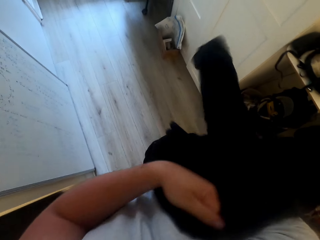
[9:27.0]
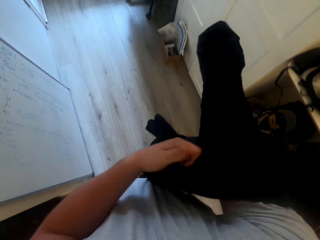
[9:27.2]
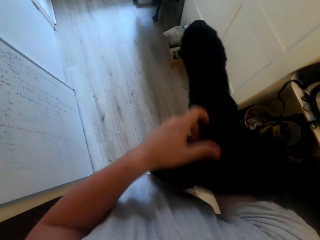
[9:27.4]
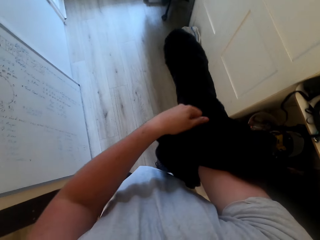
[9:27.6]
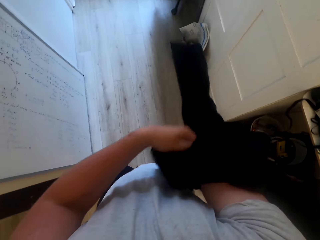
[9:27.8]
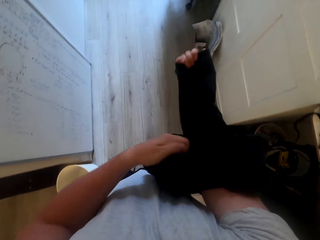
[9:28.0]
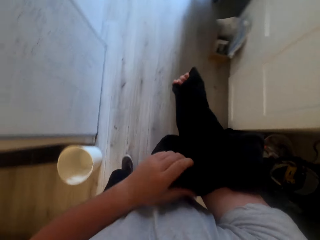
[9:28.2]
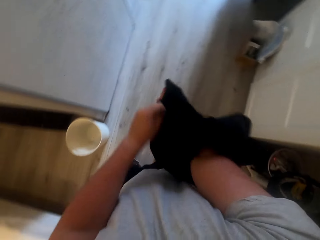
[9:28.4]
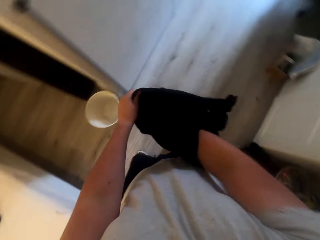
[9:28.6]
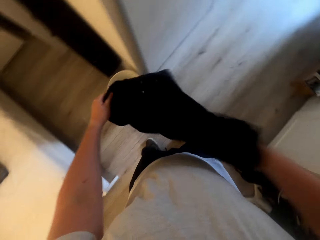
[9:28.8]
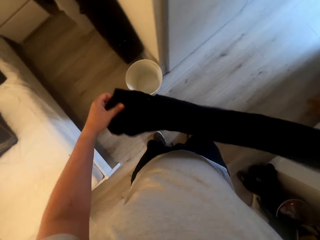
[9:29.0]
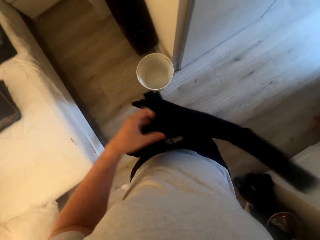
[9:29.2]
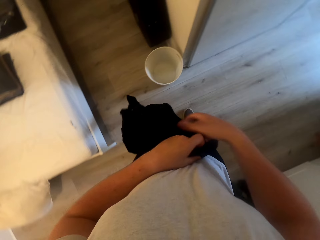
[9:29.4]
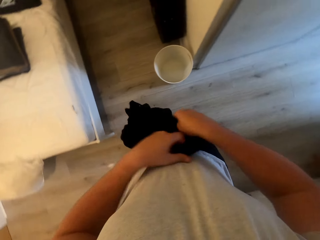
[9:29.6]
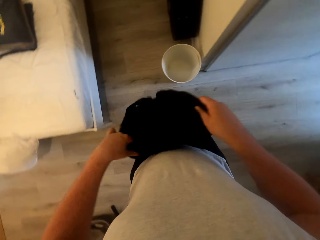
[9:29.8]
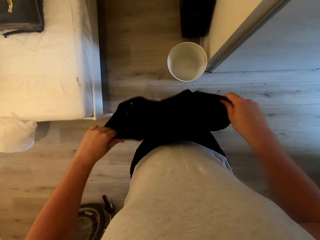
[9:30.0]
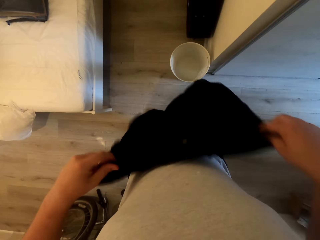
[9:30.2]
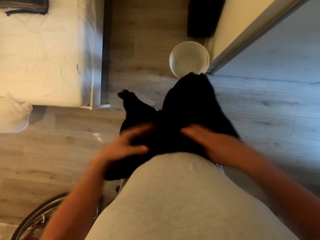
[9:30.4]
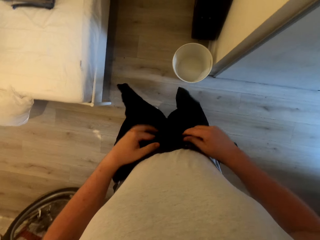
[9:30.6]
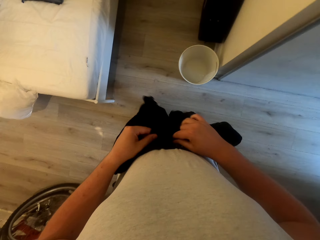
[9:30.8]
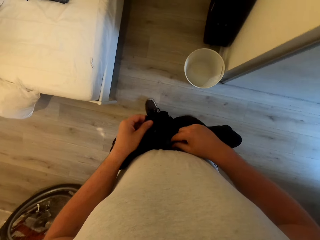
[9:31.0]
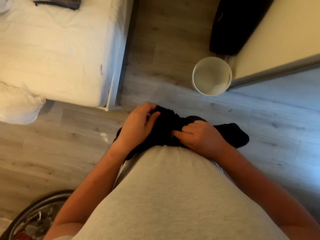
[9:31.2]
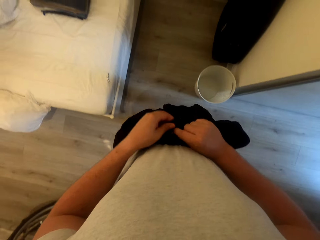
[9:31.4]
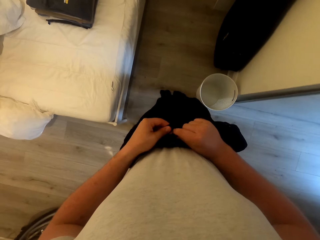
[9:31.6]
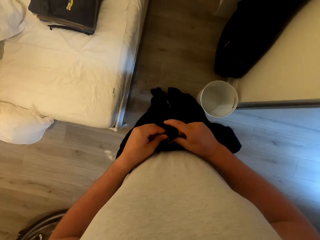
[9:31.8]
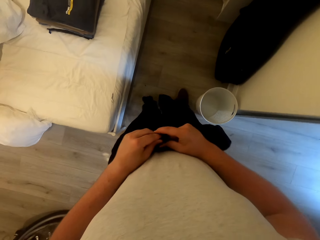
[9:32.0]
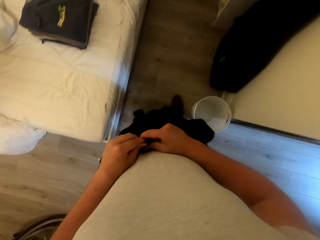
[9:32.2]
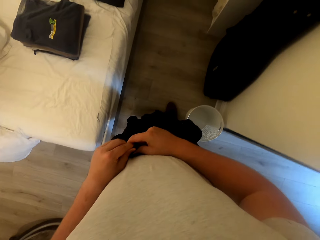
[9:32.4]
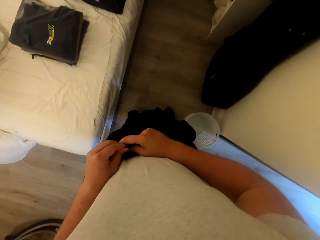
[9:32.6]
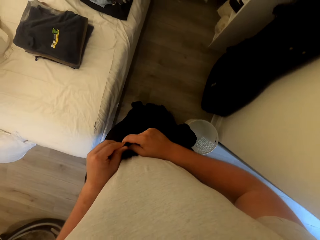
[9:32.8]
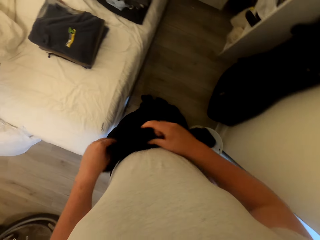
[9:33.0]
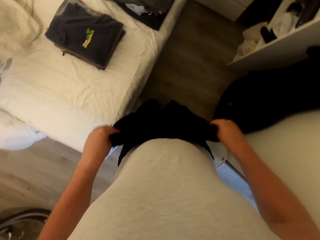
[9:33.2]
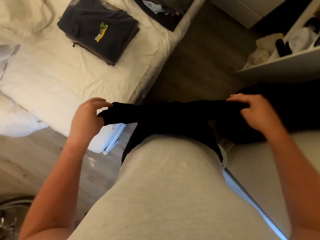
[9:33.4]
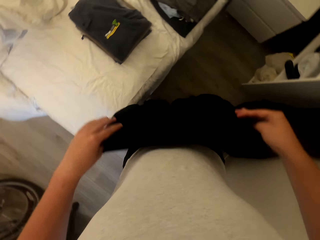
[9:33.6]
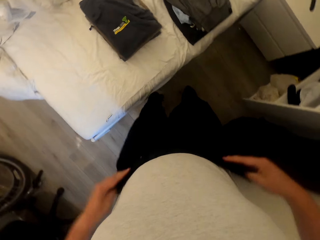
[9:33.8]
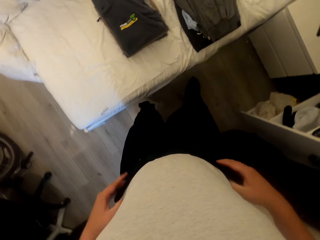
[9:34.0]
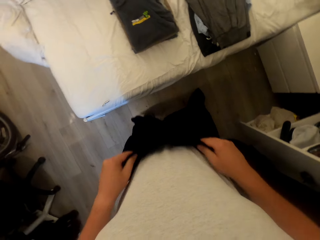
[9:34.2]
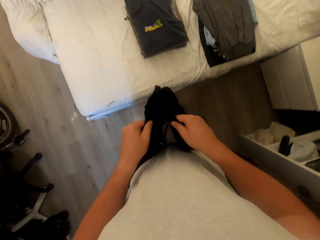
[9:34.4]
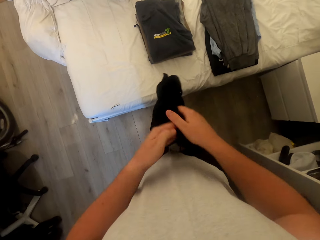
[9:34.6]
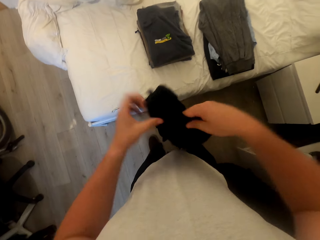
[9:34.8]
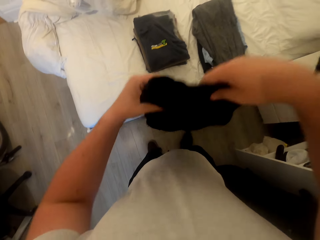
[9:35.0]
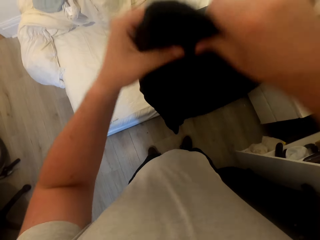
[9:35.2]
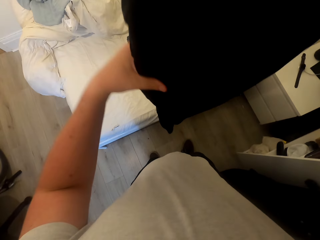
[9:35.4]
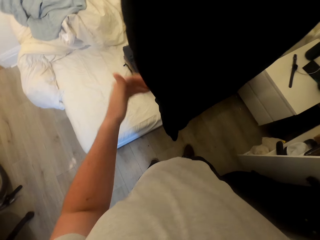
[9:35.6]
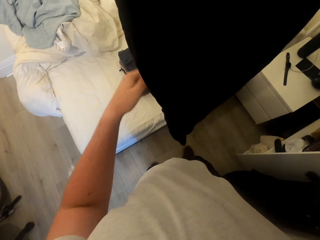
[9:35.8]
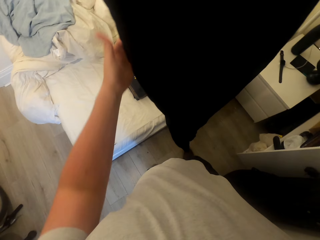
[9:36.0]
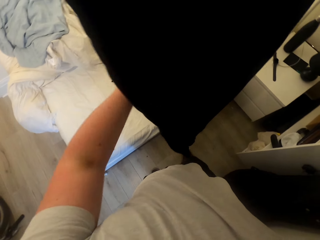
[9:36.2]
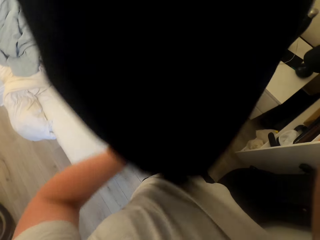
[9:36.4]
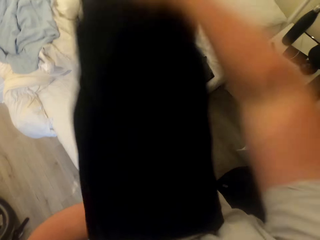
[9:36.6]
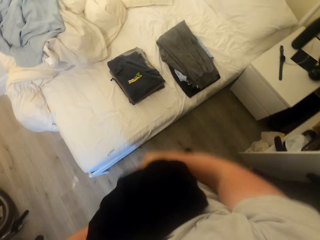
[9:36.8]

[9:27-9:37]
The camera wearer folds the sweat pant.

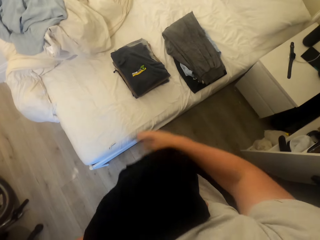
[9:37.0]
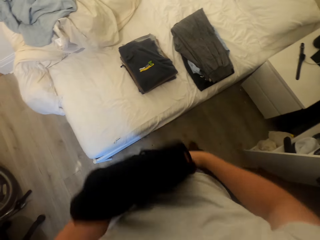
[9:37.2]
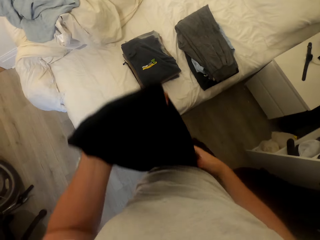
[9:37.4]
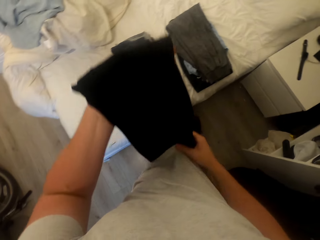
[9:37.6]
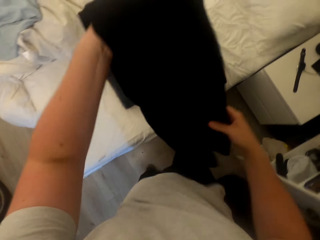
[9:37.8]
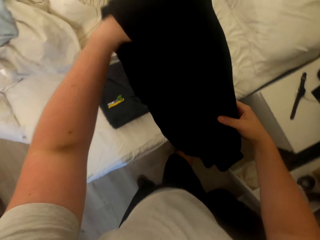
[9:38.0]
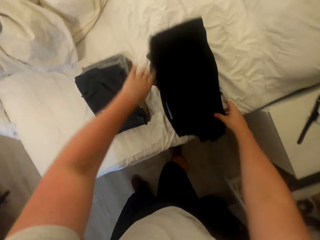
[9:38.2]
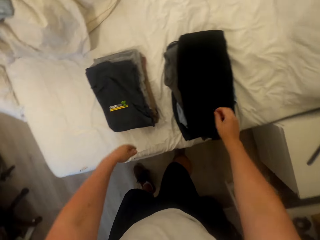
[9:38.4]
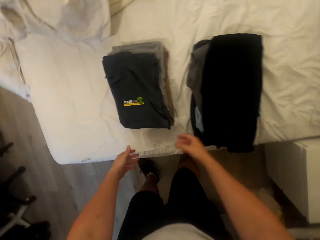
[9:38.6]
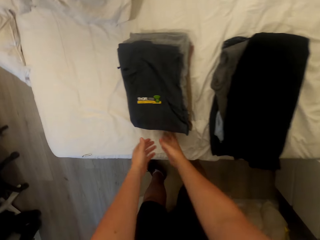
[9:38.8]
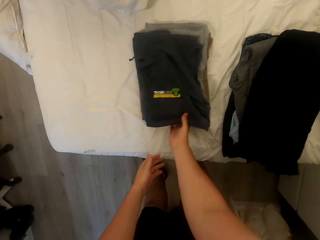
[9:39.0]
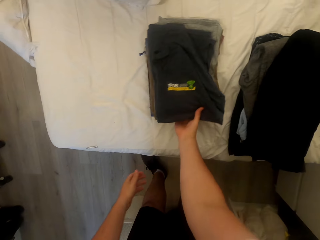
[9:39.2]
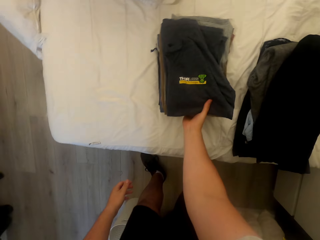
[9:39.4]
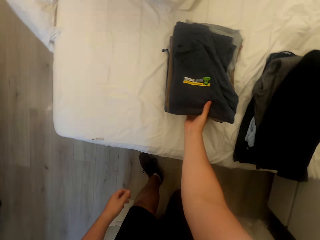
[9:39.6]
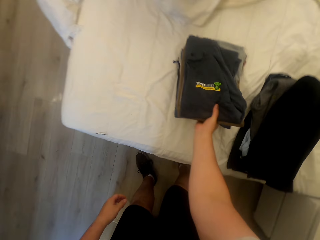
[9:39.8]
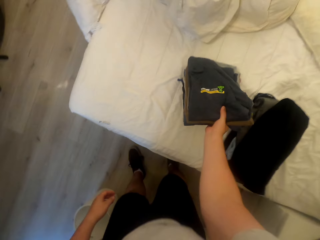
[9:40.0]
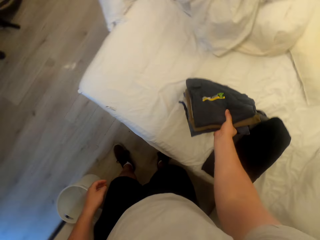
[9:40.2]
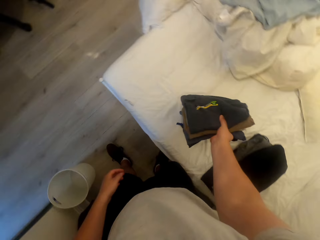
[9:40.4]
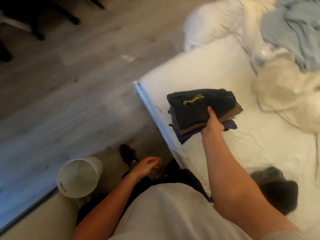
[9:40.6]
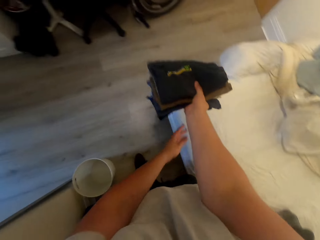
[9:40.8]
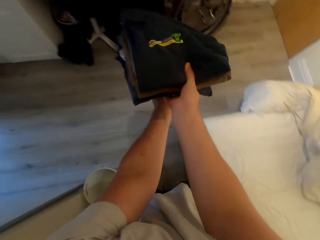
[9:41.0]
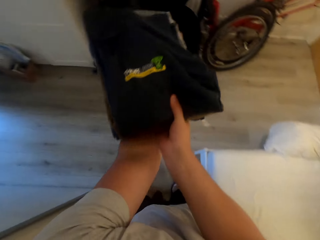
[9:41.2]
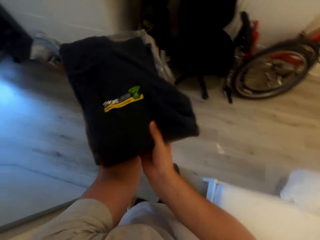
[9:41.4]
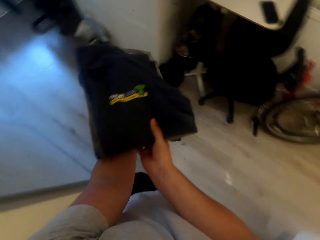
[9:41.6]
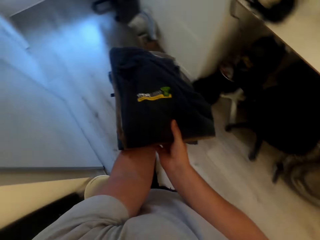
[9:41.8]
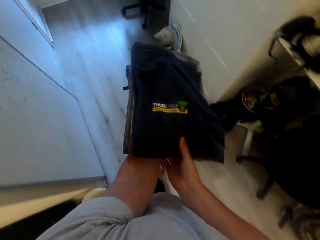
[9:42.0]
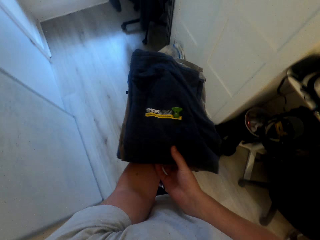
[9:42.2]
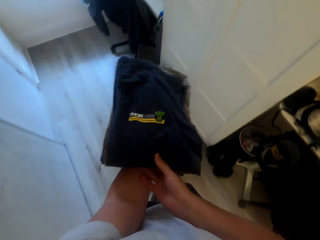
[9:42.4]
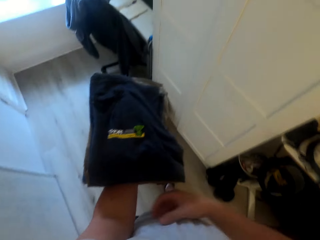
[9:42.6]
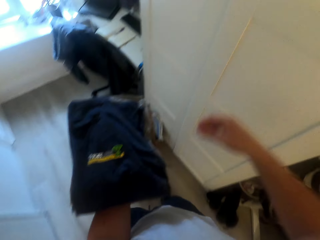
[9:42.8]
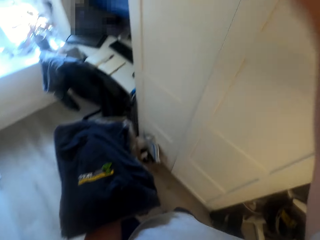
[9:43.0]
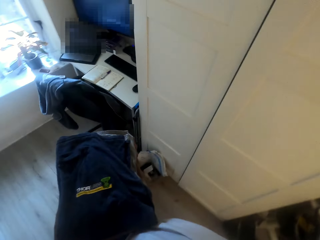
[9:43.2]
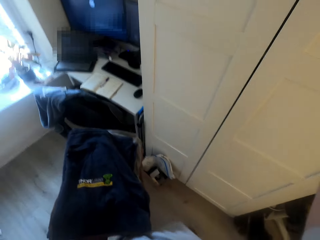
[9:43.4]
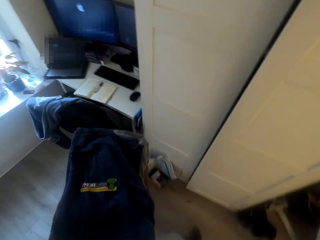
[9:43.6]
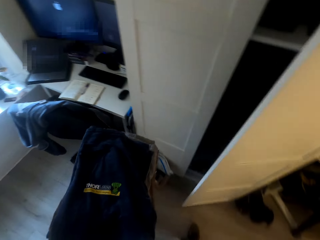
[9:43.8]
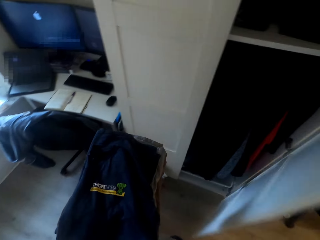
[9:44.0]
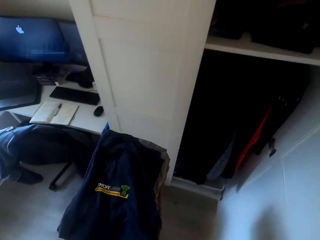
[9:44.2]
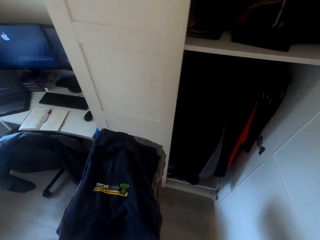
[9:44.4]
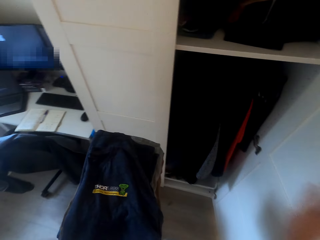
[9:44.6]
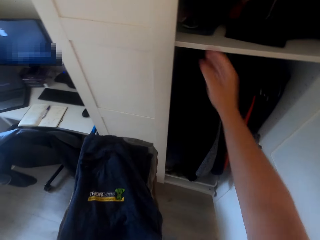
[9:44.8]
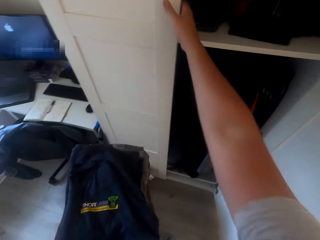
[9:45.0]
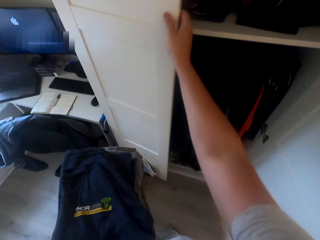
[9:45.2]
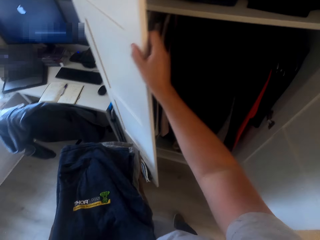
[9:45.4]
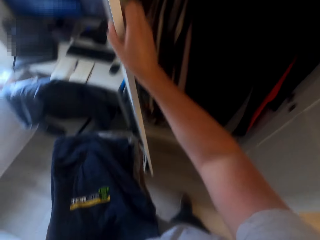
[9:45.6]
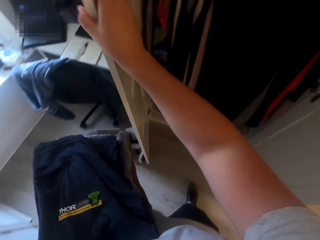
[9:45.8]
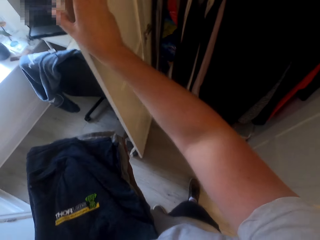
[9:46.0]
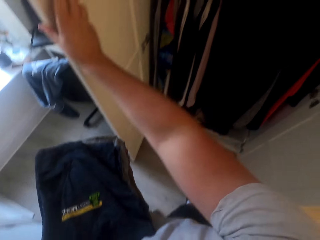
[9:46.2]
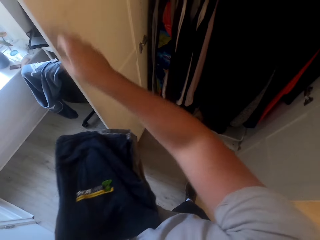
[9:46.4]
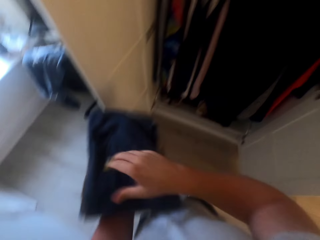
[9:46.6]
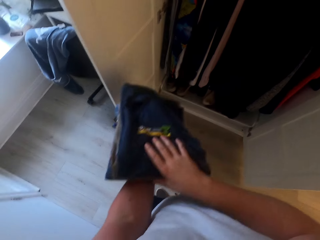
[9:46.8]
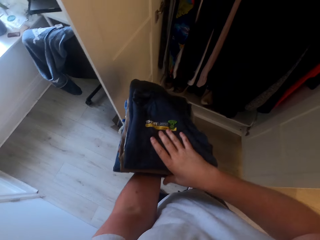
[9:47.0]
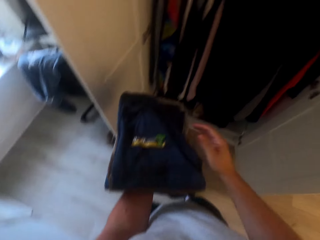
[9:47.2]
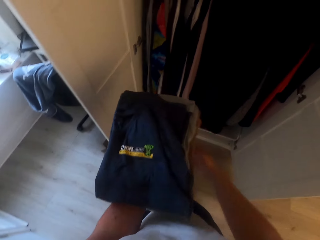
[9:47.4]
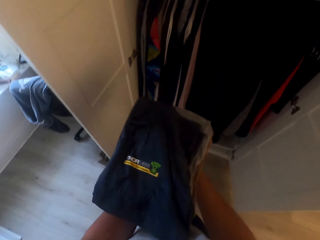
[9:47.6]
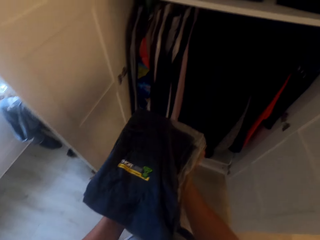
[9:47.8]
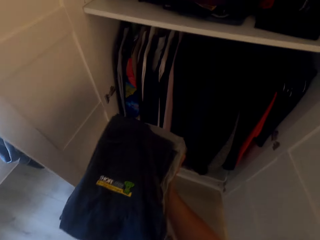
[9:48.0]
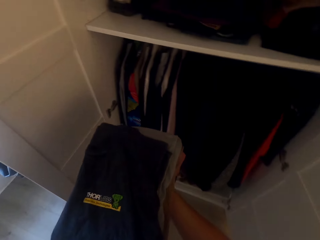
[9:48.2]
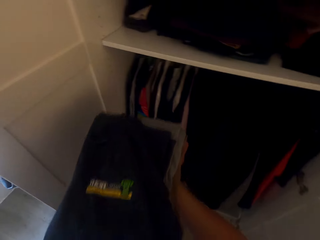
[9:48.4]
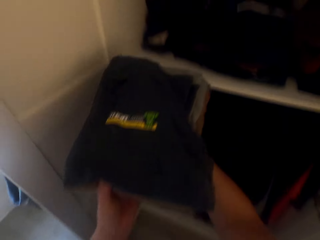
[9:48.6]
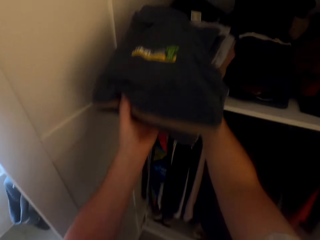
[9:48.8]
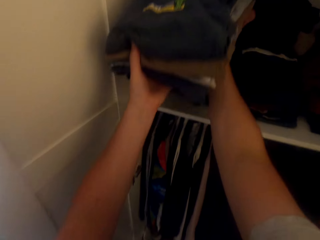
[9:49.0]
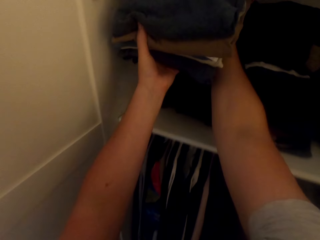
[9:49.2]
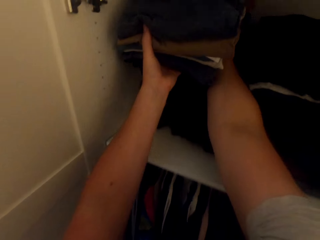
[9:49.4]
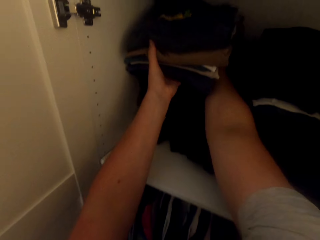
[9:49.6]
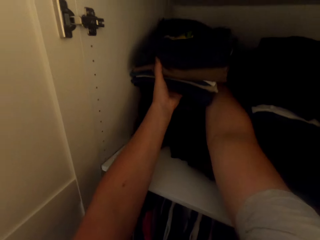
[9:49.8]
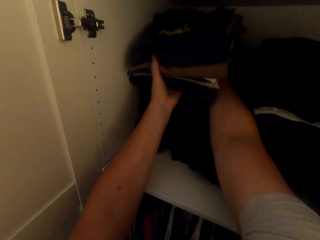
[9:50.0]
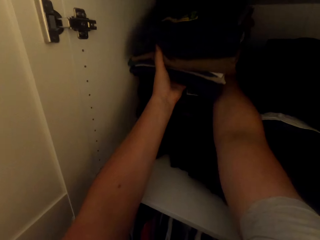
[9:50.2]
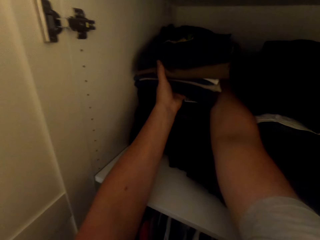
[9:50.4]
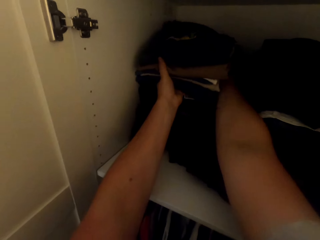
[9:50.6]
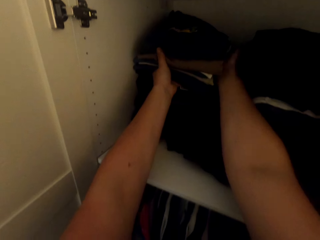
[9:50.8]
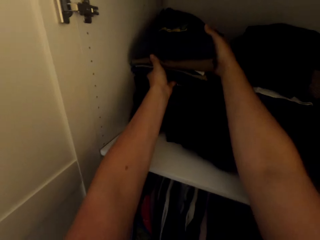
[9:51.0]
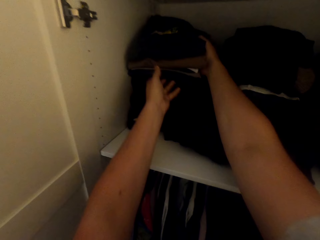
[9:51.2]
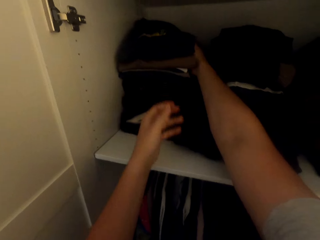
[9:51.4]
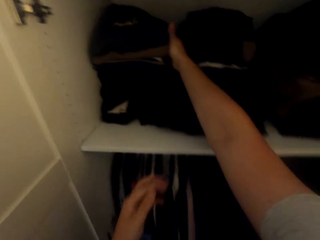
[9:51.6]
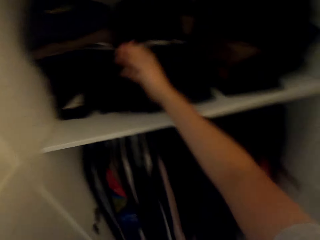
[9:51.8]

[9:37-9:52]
The camera wearer drops the sweat pant on the bed. They pick the clothes from the bed. They walk around the room. They open the closet. They put the clothes in the closet.
